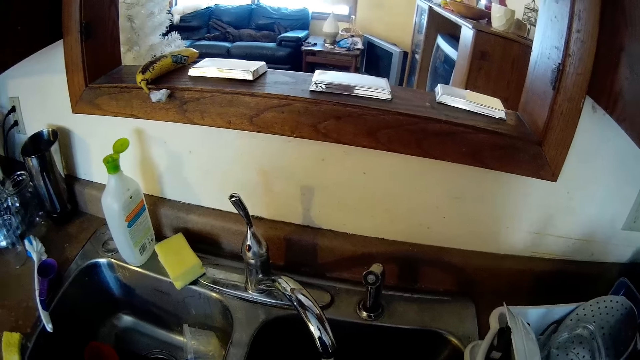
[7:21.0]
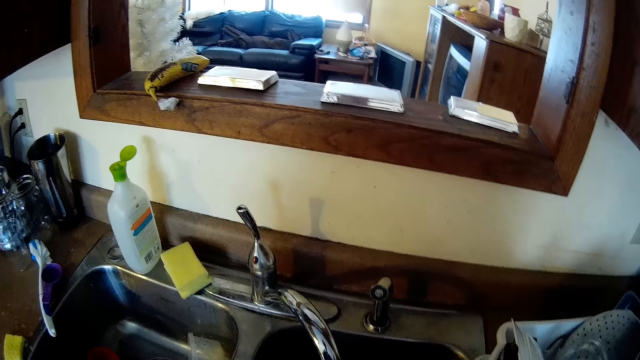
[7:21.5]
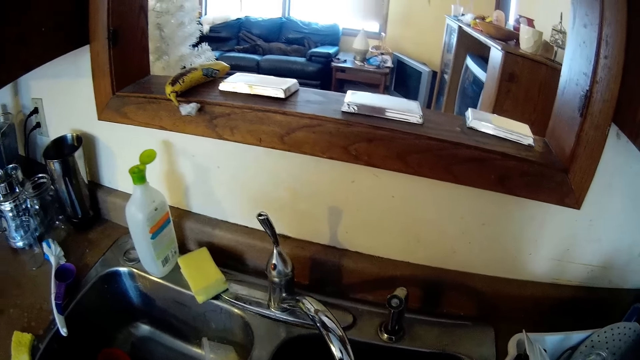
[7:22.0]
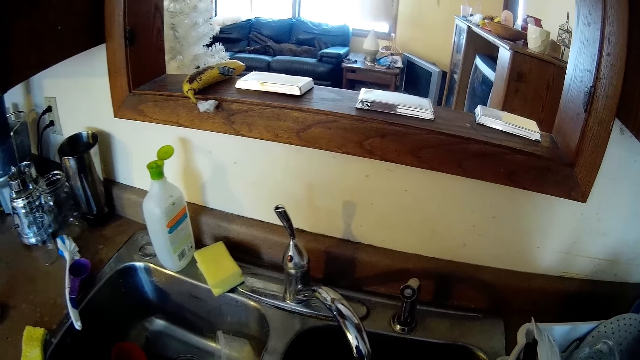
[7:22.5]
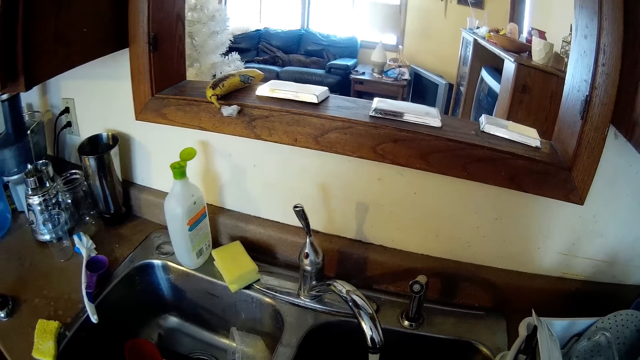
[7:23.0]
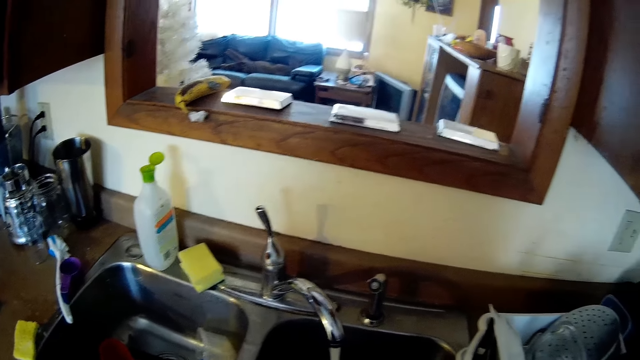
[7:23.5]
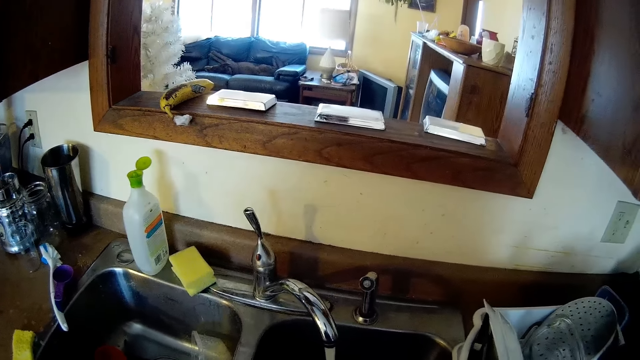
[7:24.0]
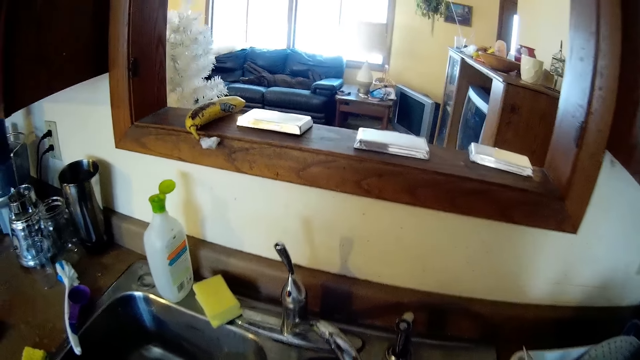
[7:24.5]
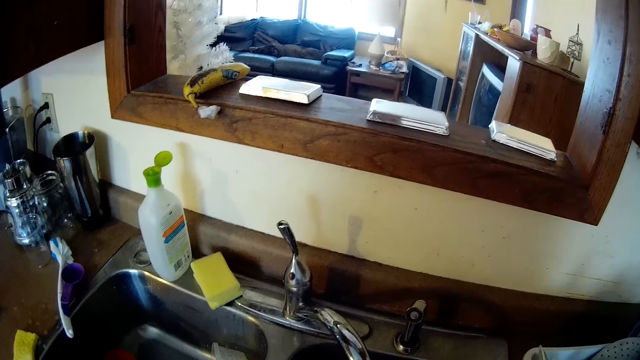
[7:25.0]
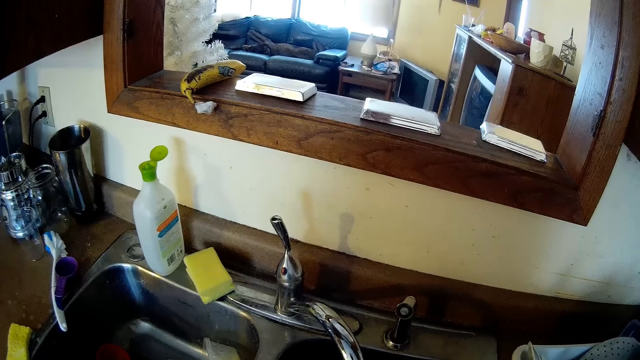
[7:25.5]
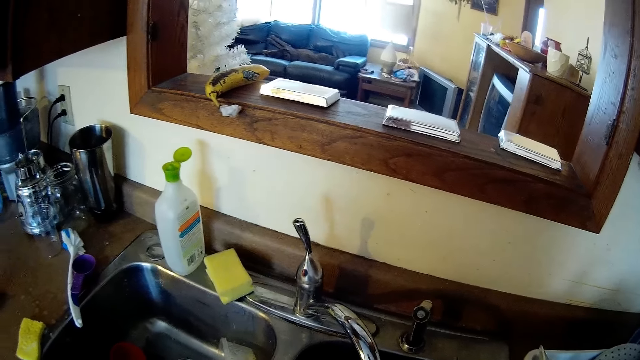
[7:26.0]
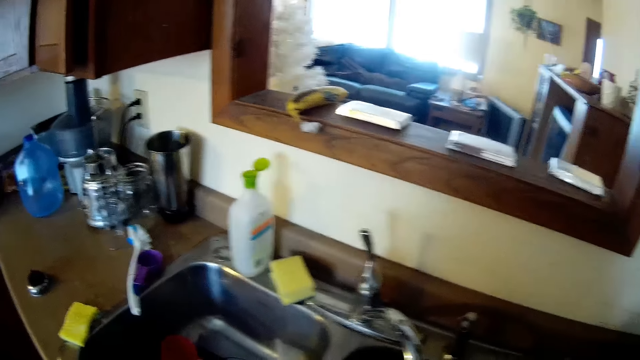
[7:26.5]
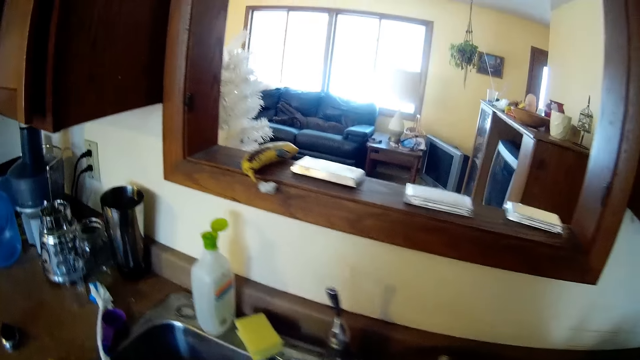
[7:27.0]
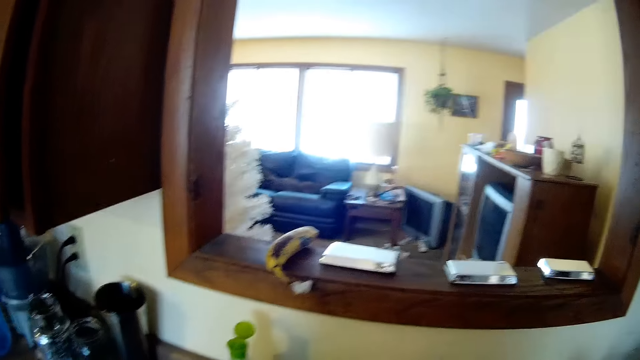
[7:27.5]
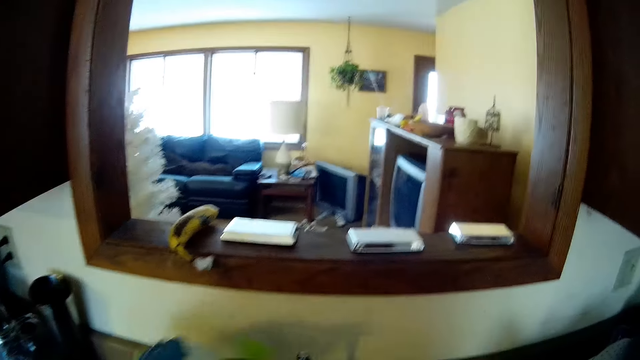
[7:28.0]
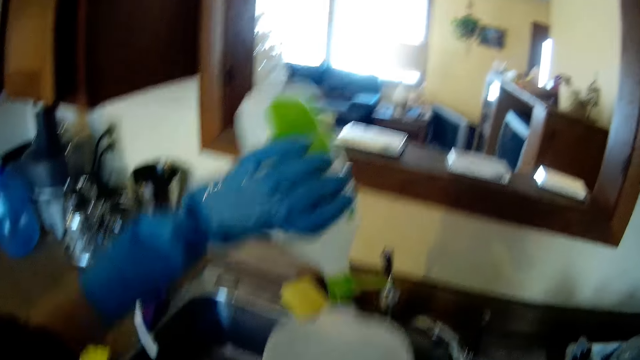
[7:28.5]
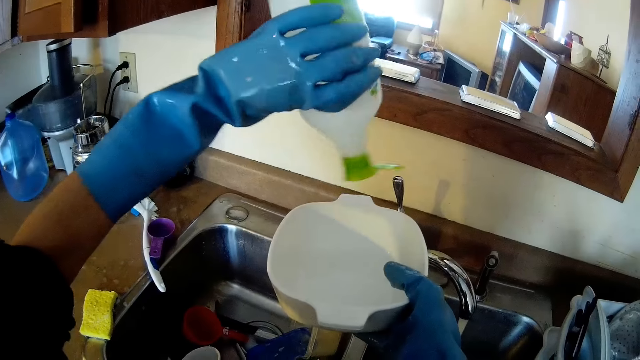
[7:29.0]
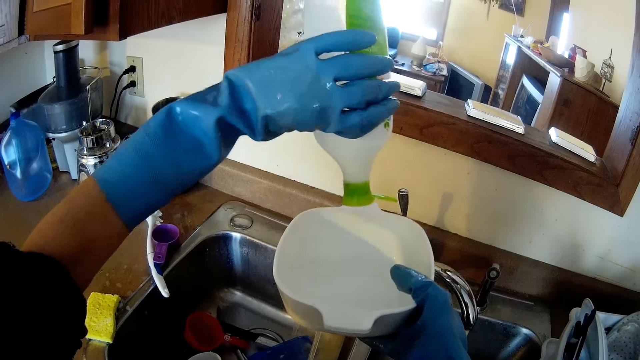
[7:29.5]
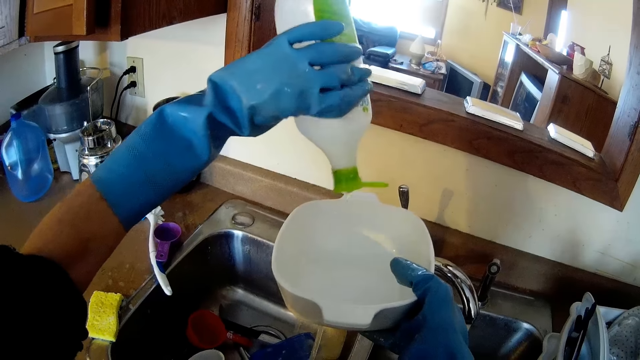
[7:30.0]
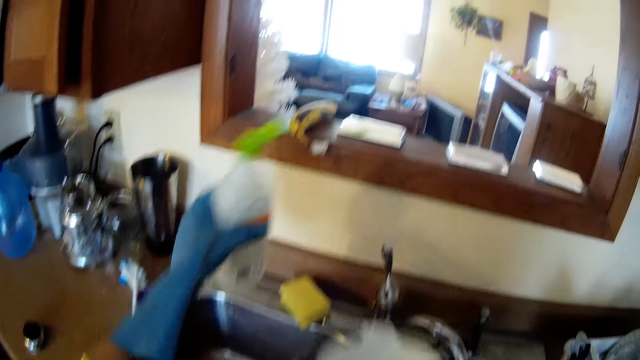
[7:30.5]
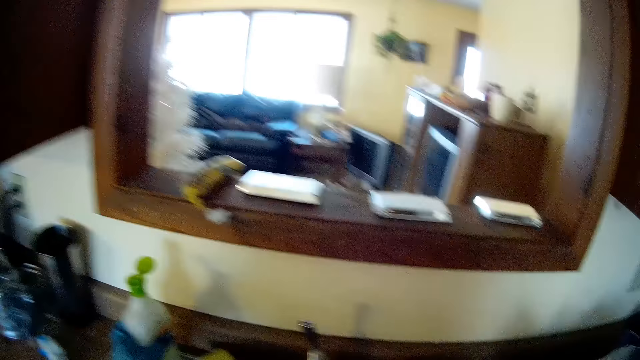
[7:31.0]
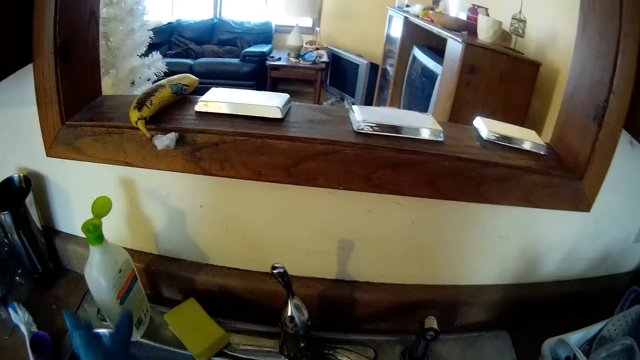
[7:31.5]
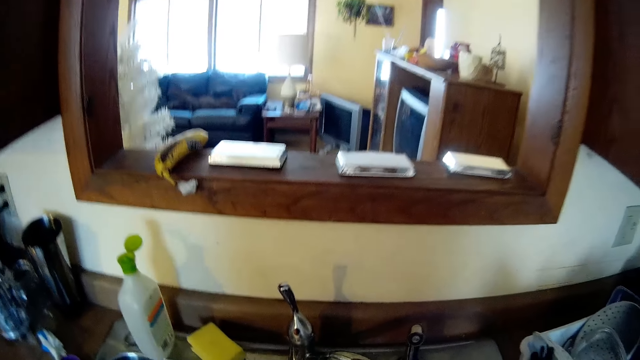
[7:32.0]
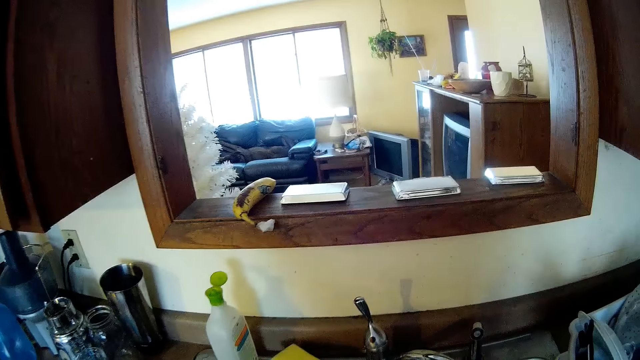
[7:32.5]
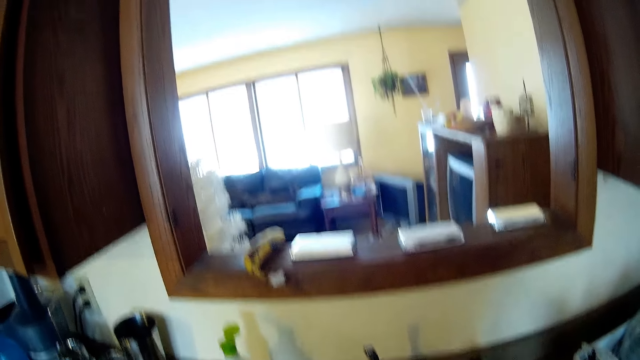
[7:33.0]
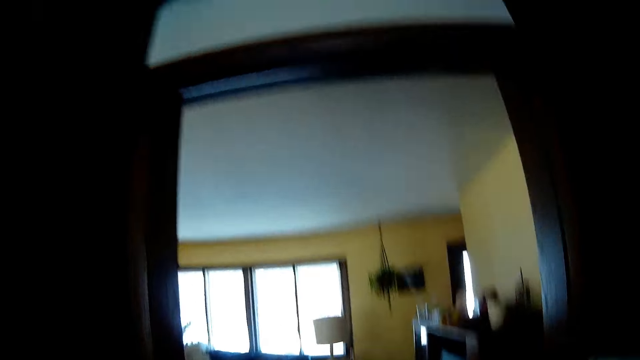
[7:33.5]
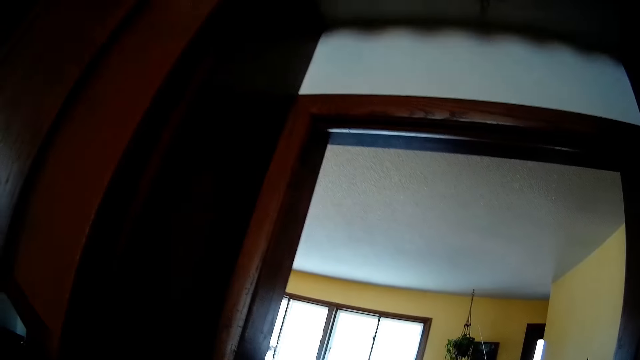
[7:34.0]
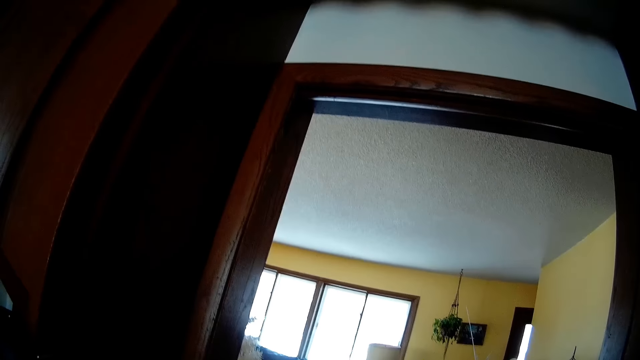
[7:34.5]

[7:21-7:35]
The camera wearer rinses the container. She picks up the soap container on the sink with her left hand. She pours the detergent from the soap container into the dish with her left hand. She drops the soap container in her left hand on the sink.

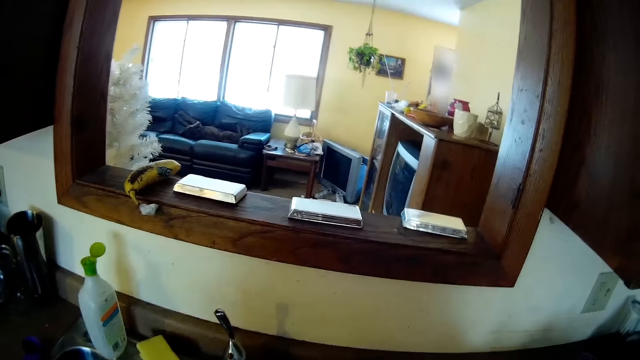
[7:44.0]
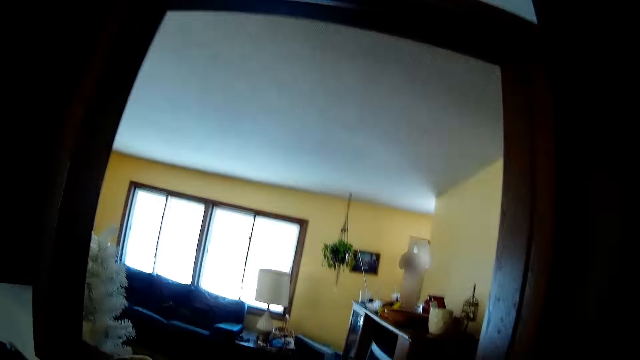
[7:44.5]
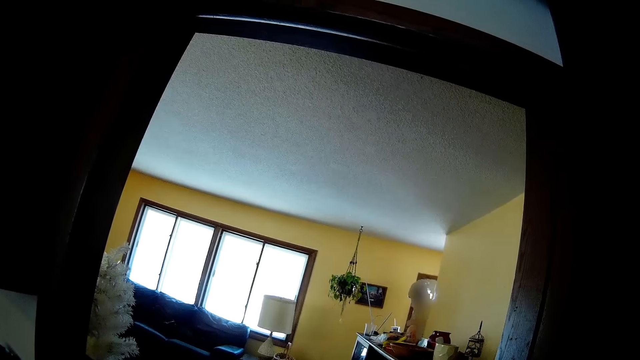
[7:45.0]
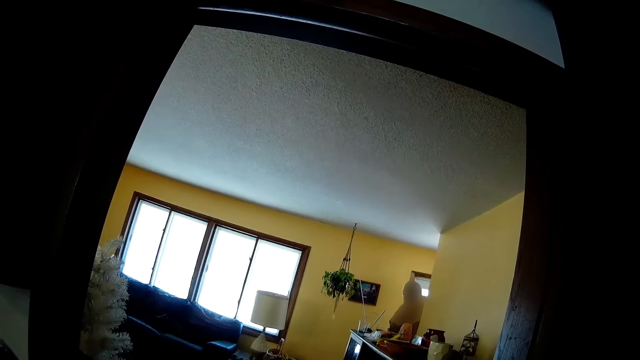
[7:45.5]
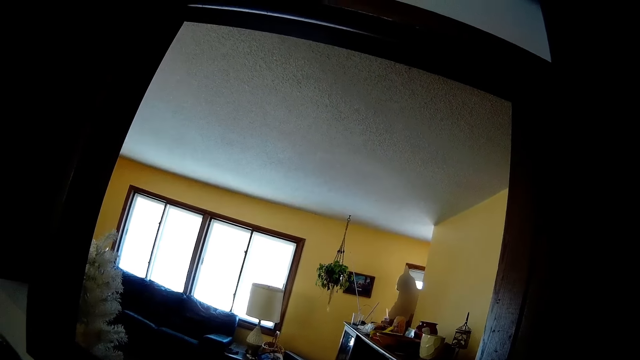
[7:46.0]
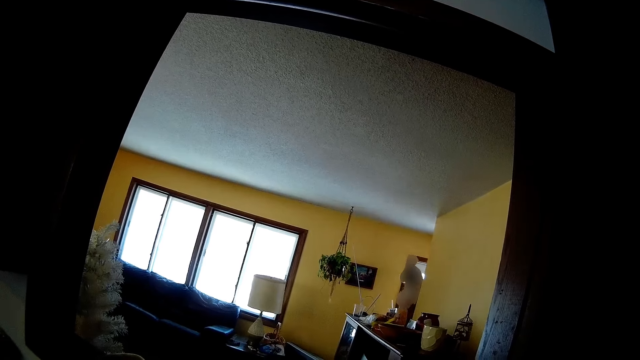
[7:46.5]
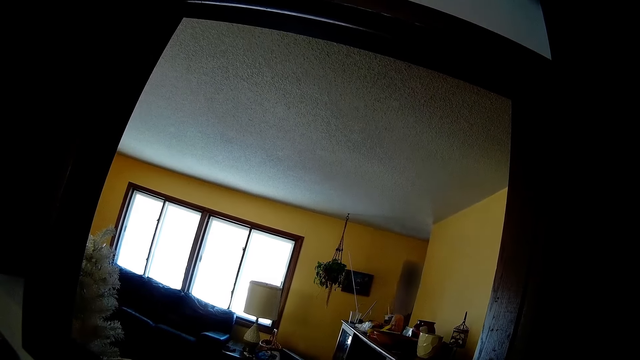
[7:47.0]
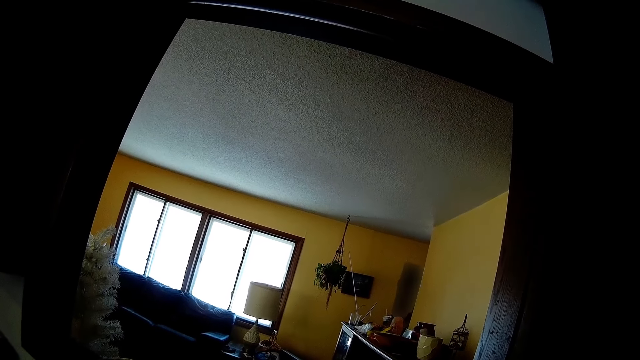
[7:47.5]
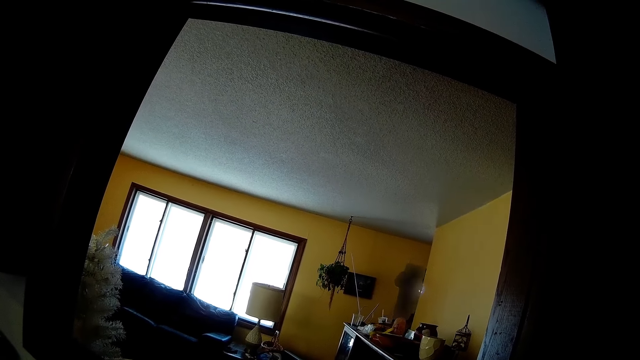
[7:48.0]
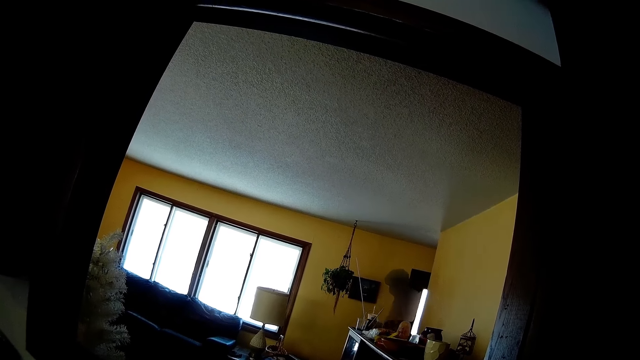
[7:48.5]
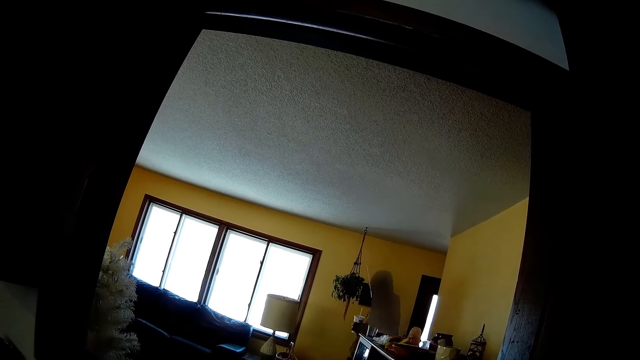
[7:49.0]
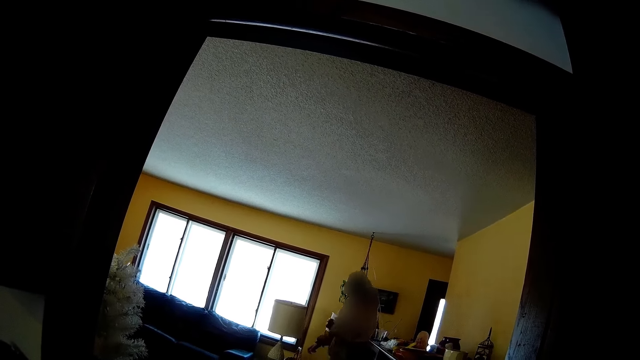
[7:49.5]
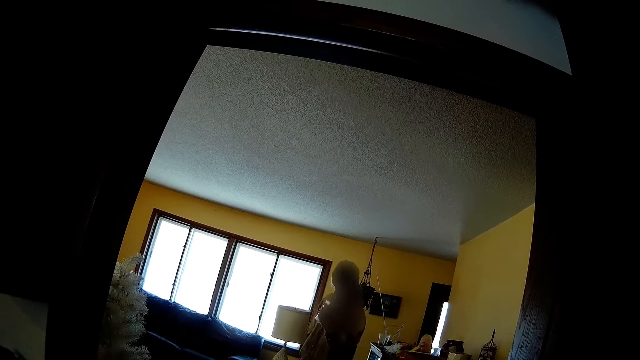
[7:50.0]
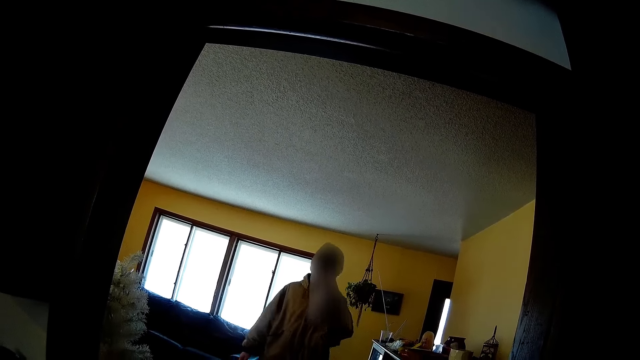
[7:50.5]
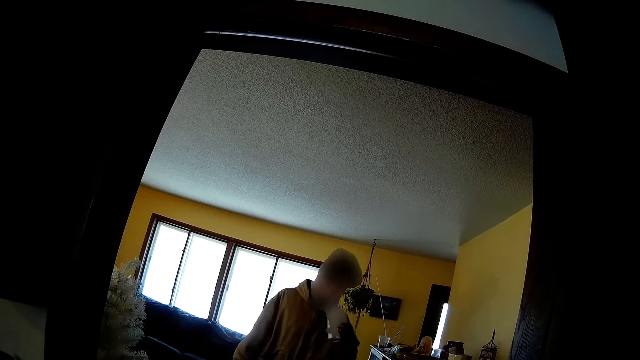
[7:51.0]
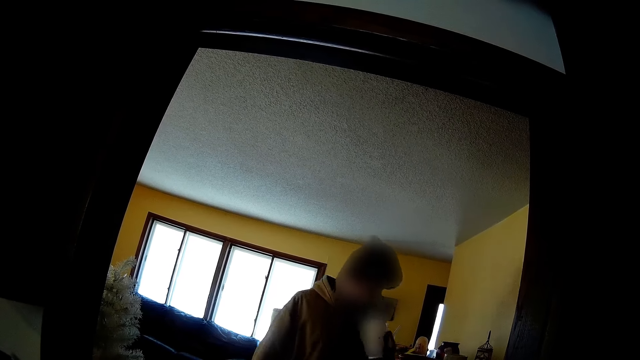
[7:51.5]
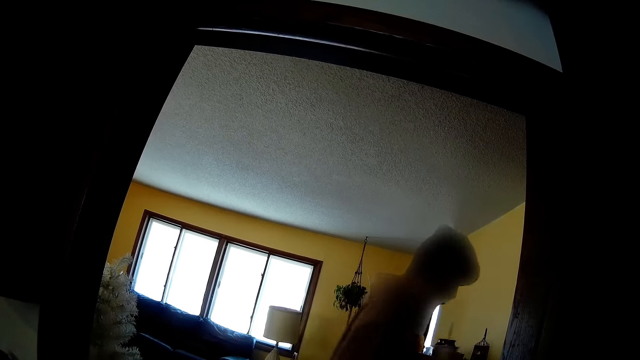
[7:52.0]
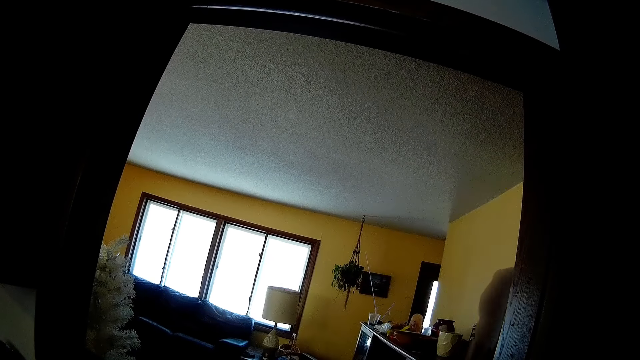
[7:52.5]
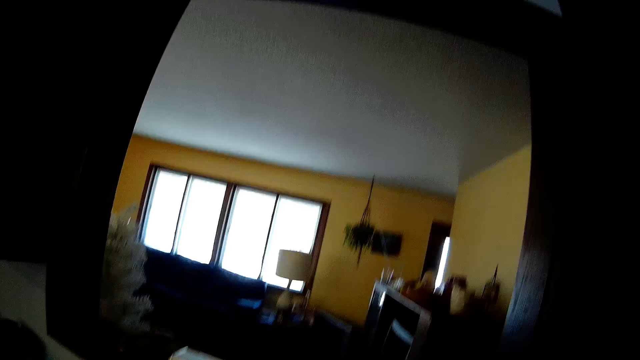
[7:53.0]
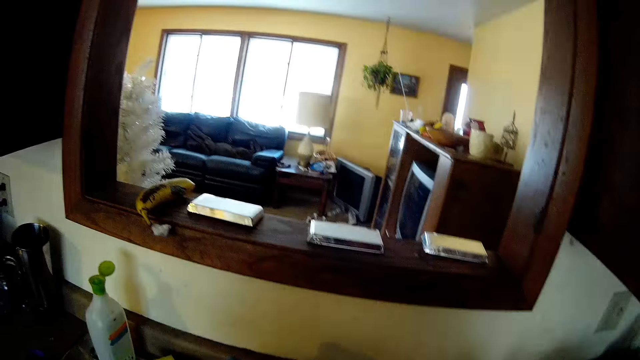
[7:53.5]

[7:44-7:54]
The man walks into the living room. He closes the door with his right hand. He sips a drink from a cup in his left hand.
